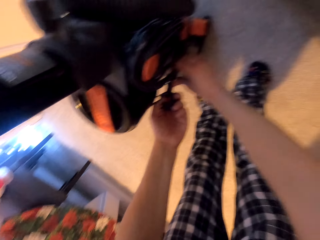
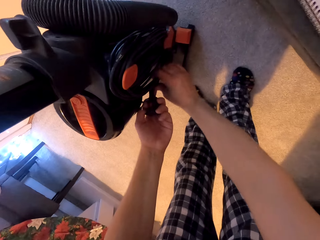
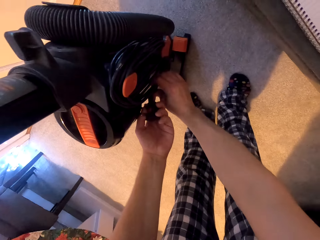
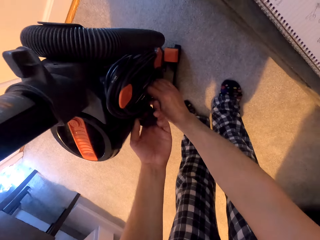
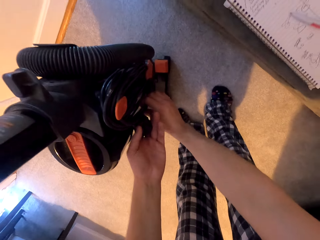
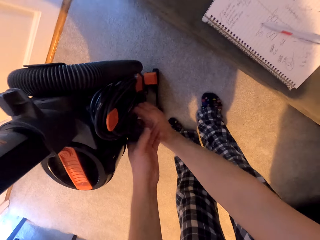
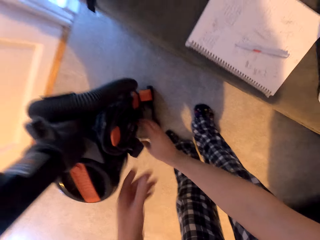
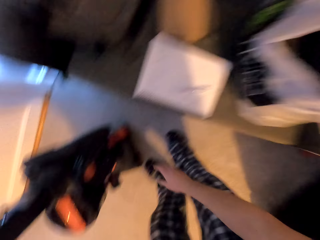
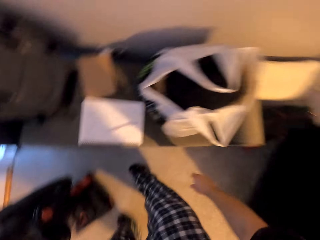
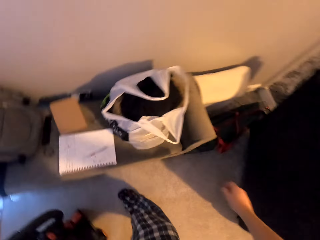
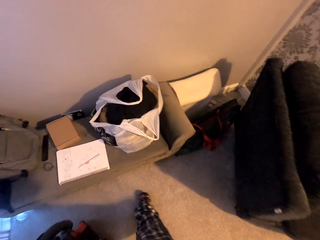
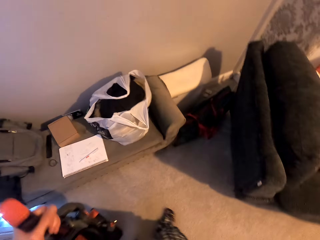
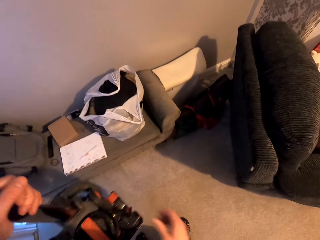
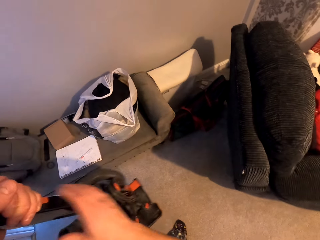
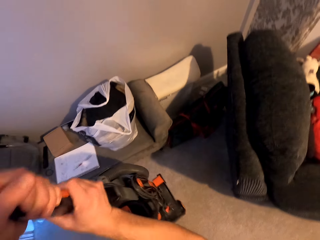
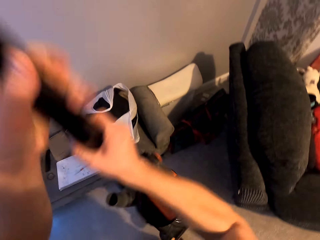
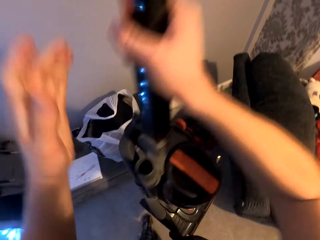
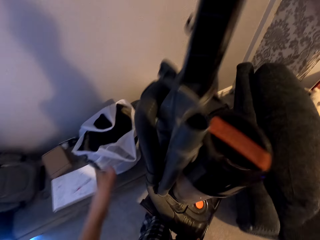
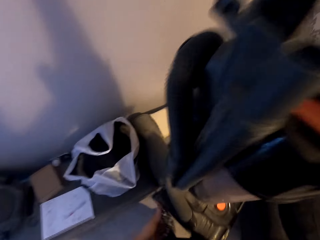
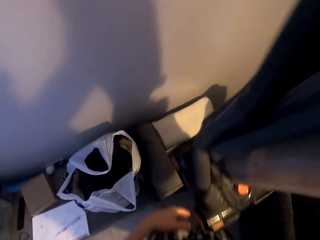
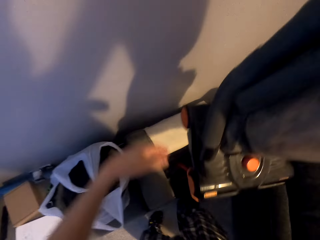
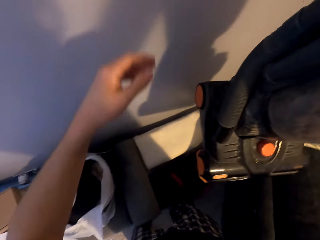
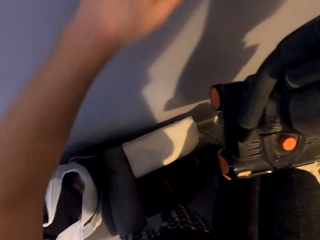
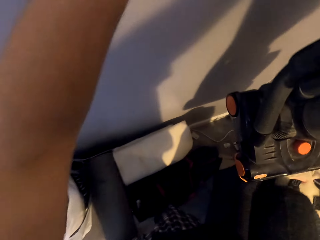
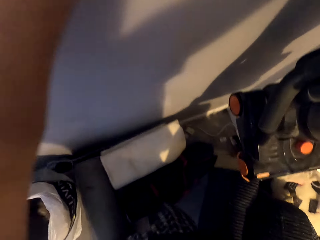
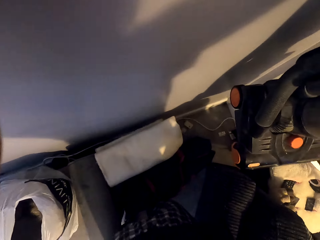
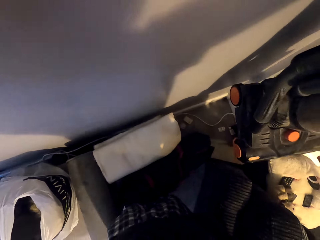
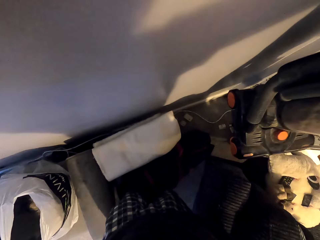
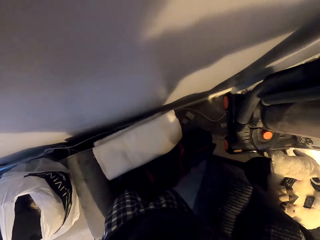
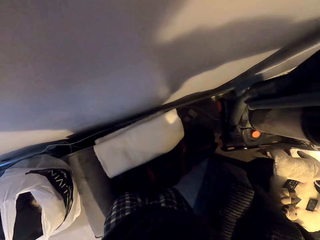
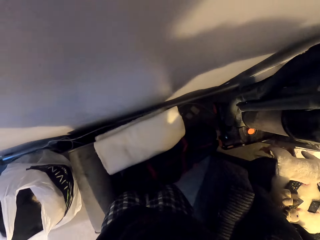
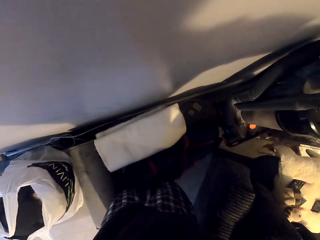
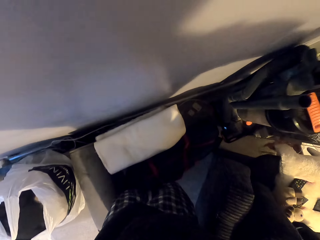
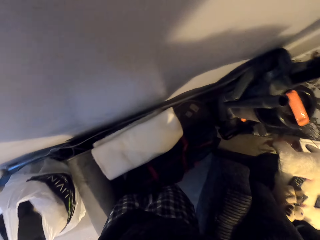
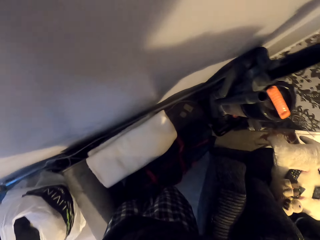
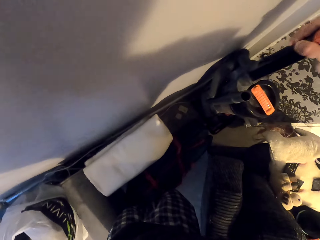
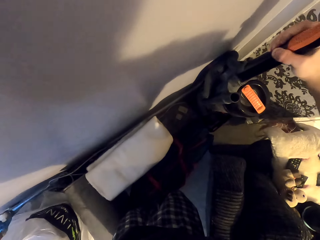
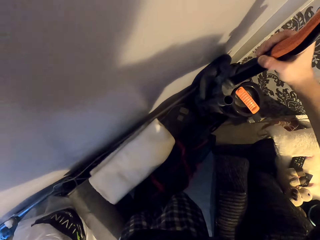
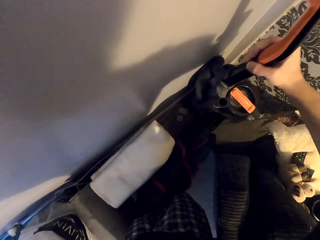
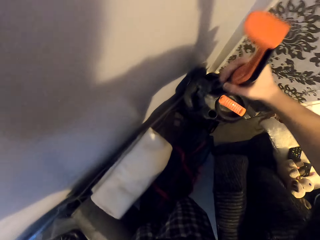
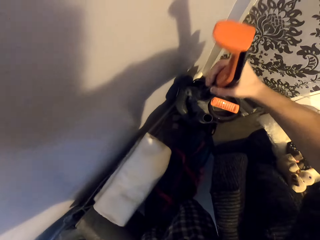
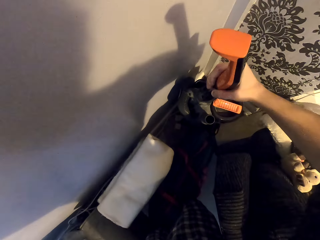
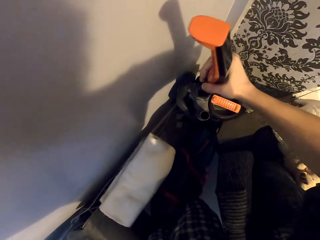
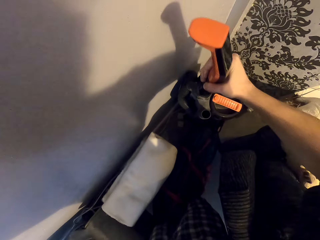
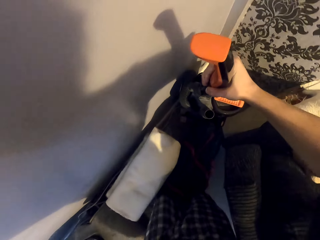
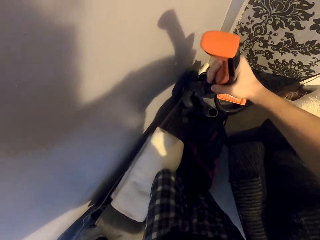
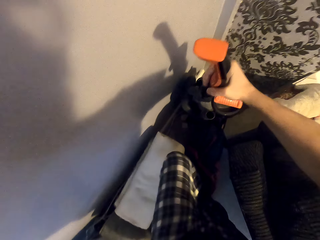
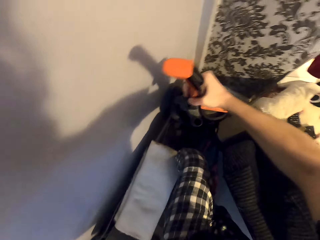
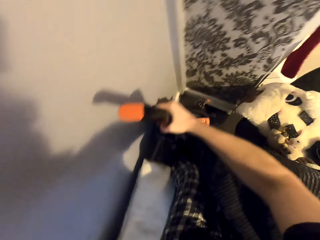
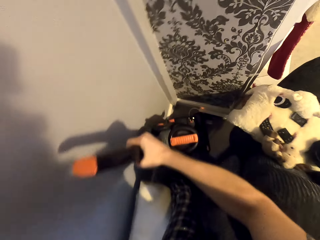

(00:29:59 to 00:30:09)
The camera wearer lifts the vacuum cleaner. He puts his hand on the wall. He carries the vacuum cleaner to the wall. He puts the vacuum cleaner to the floor. He stores the vacuum cleaner.

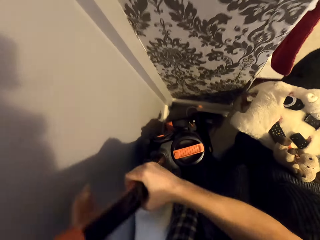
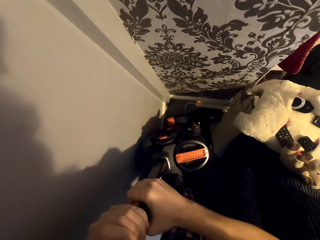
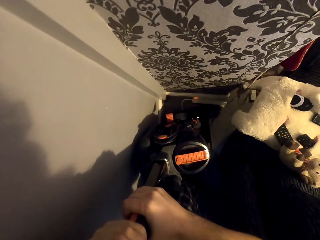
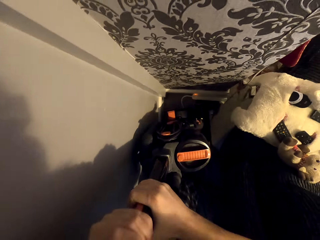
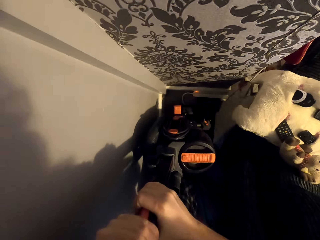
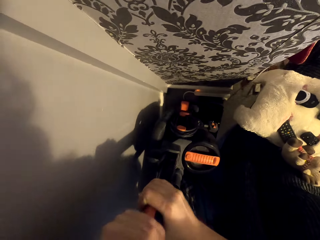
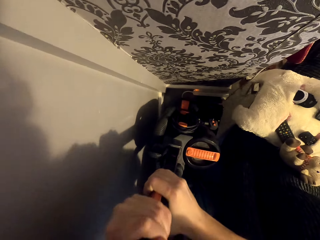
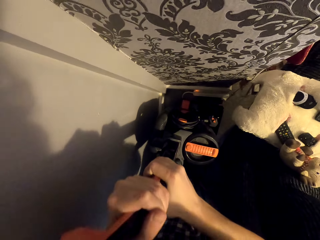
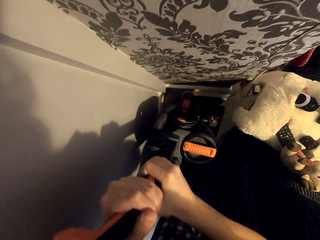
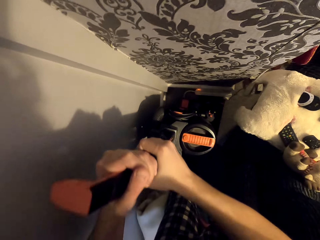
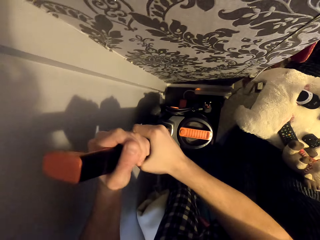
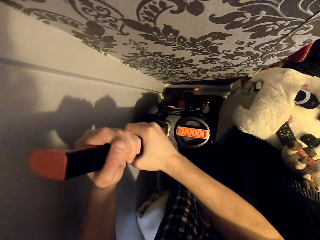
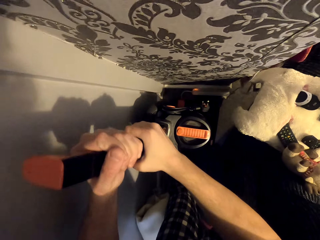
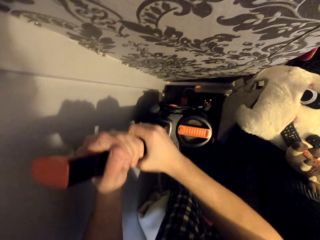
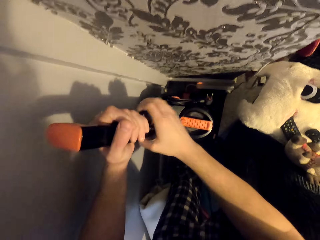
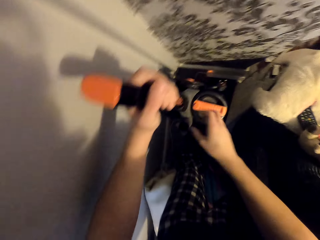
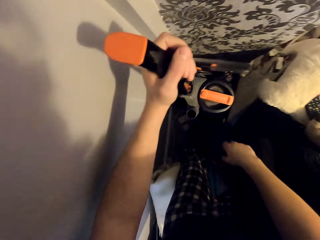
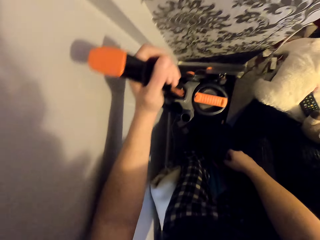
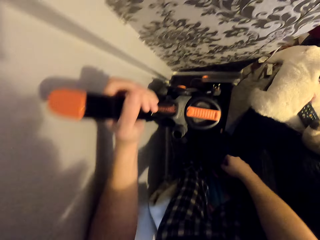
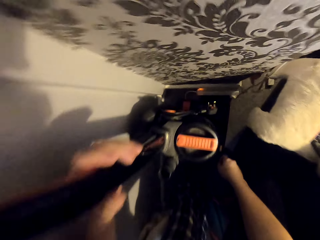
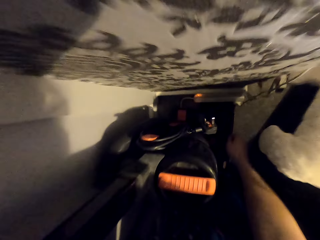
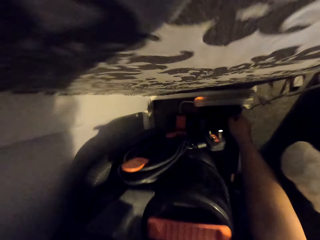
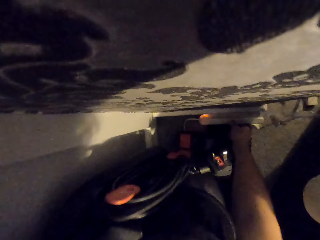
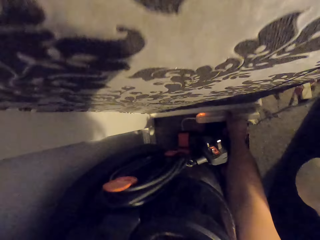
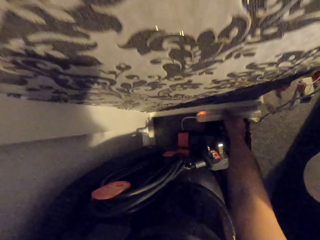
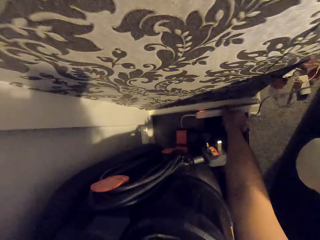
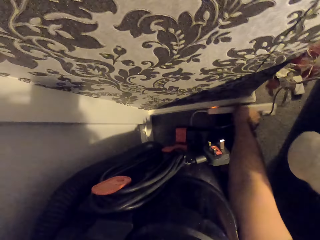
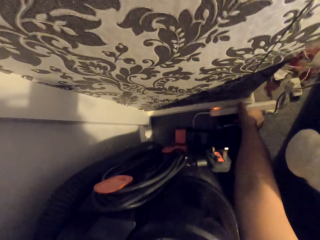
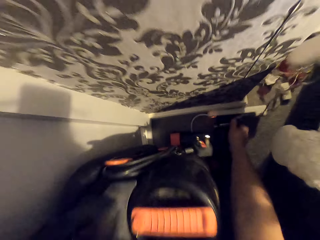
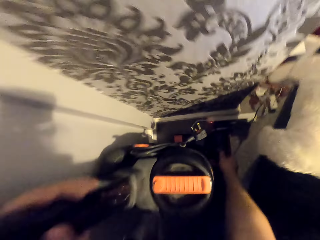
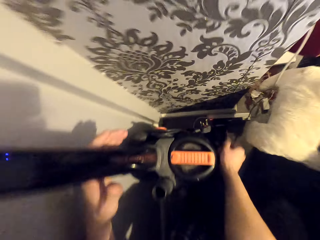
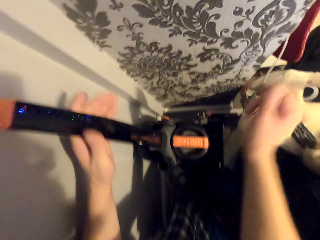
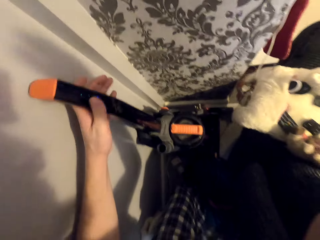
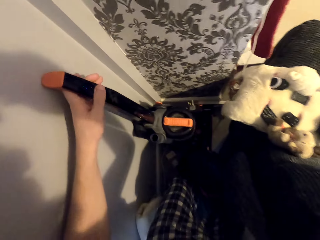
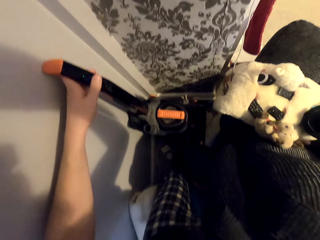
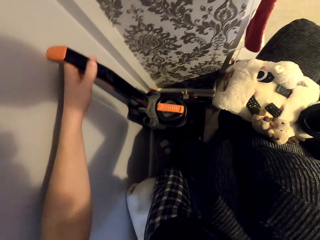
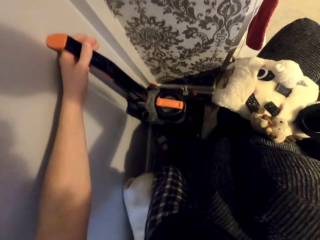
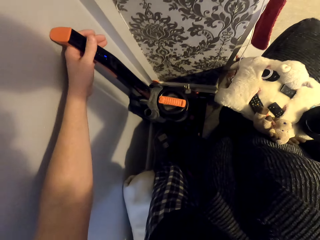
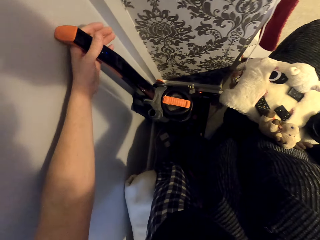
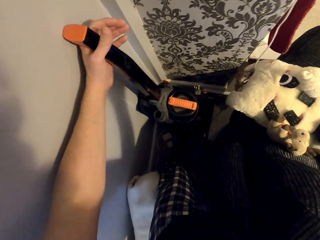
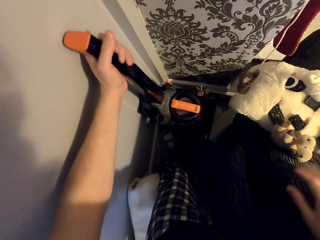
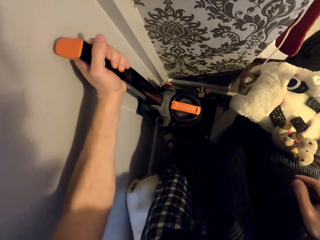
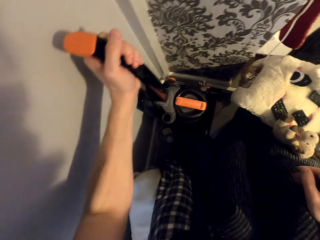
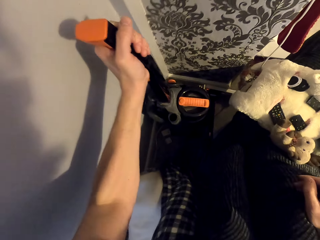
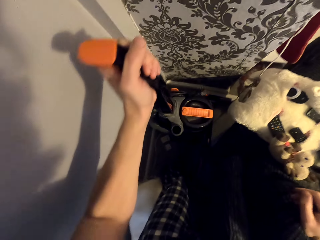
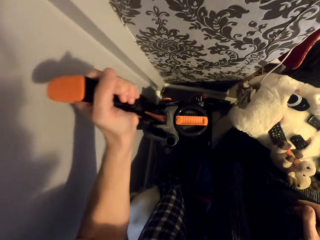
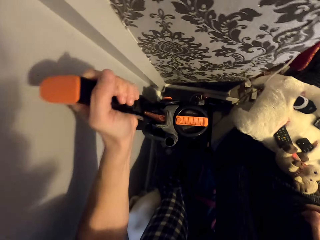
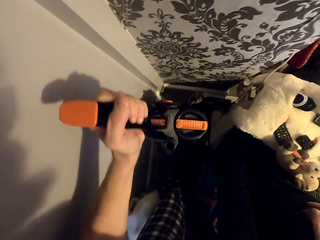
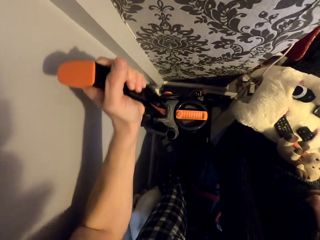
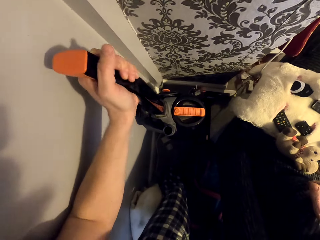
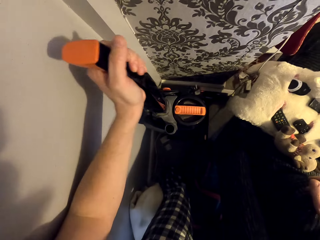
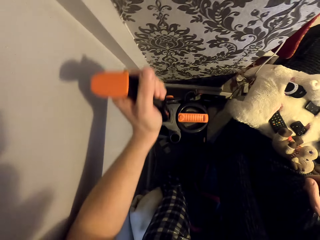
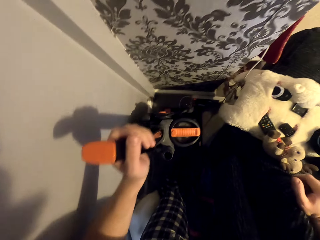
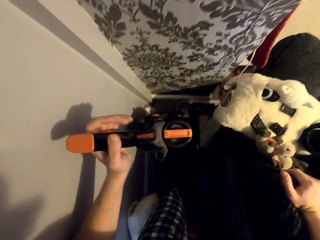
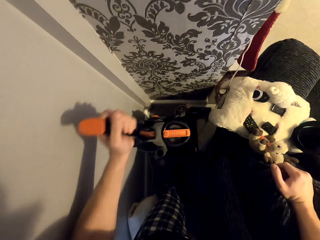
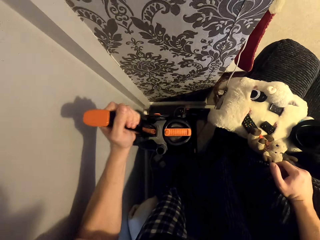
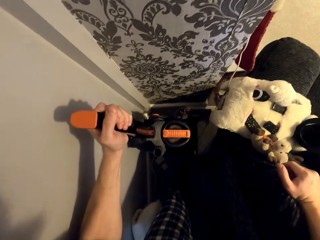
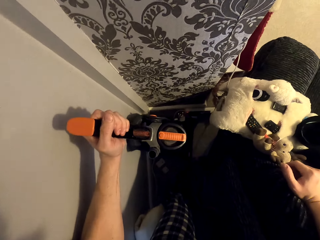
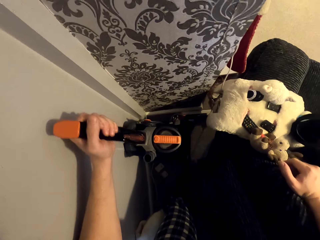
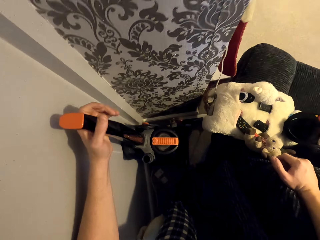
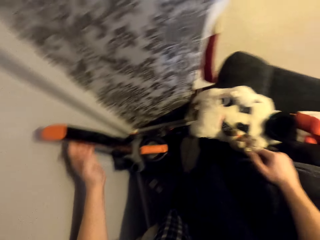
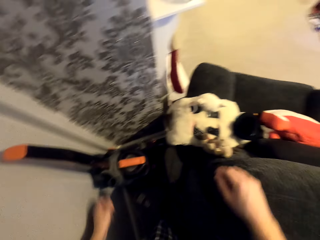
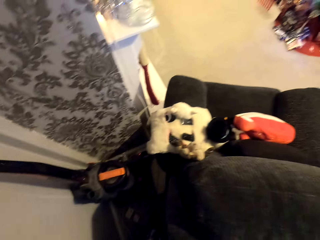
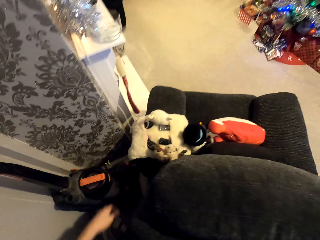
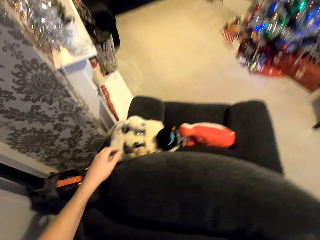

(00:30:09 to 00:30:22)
The camera wearer holds the vacuum cleaner with both hands. He drops his hand from the vacuum cleaner. He holds something. He removes the socket on the floor. He pulls a wire. He holds the vacuum cleaner firmly. He adjusts the vacuum cleaner on the floor.
